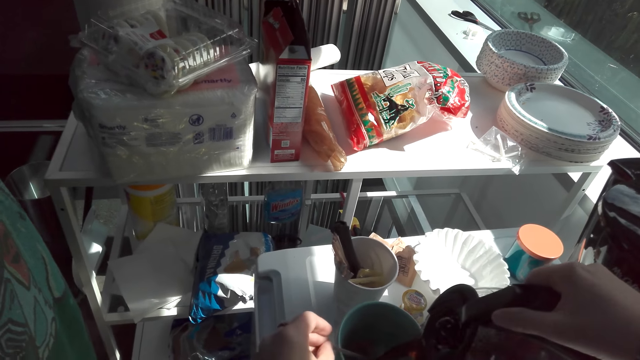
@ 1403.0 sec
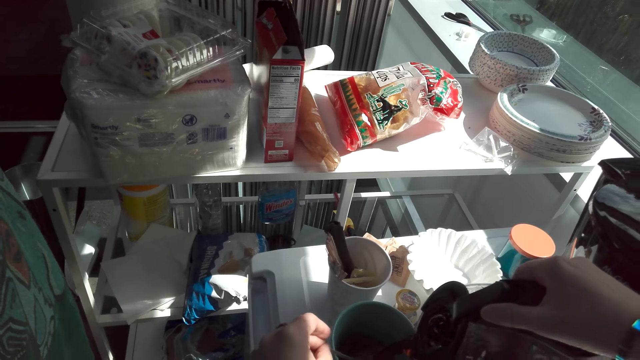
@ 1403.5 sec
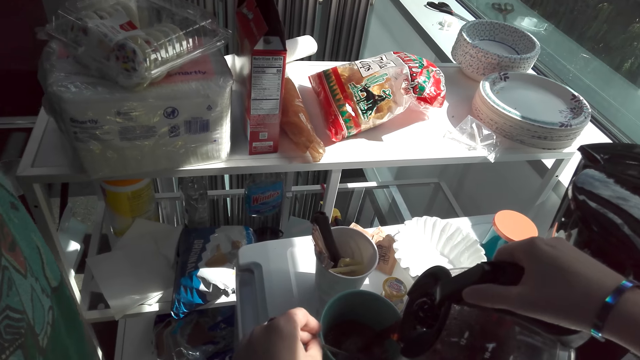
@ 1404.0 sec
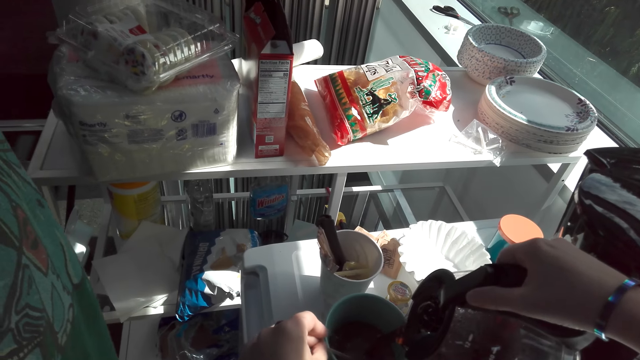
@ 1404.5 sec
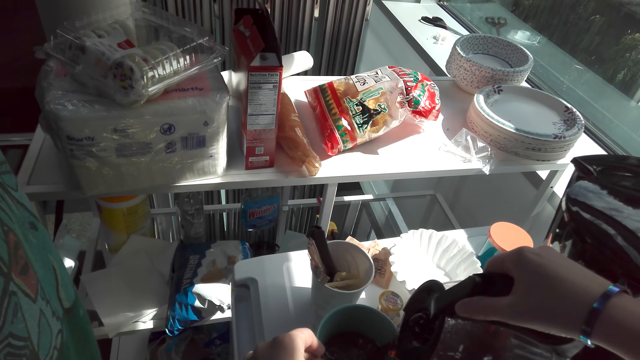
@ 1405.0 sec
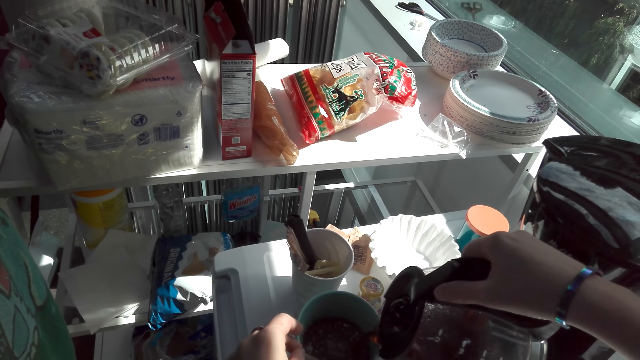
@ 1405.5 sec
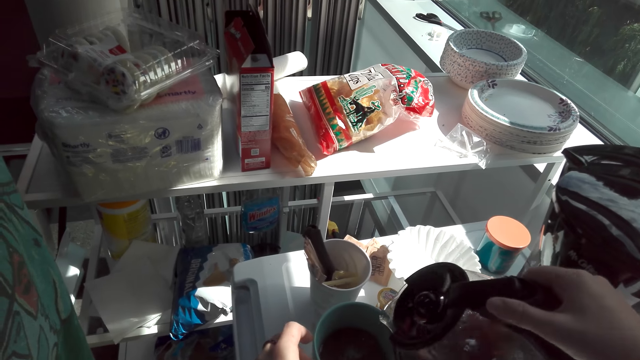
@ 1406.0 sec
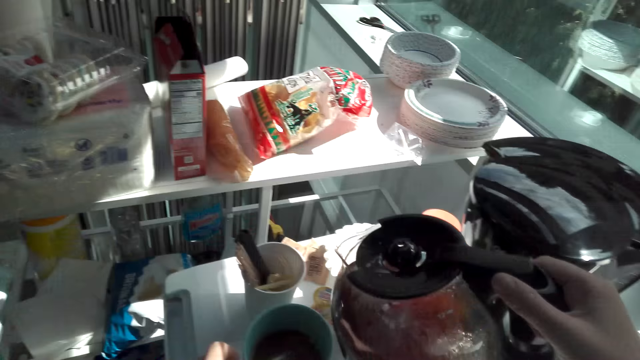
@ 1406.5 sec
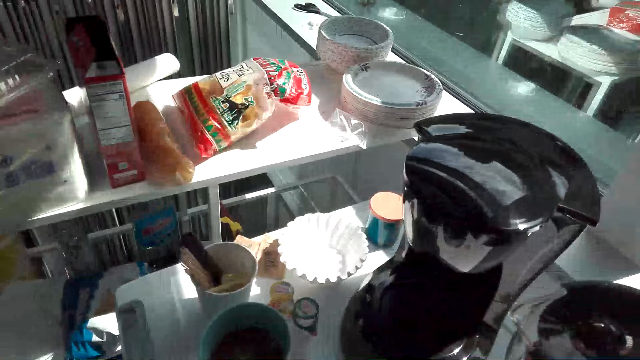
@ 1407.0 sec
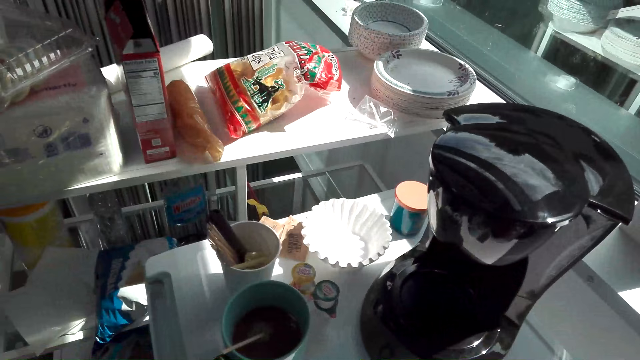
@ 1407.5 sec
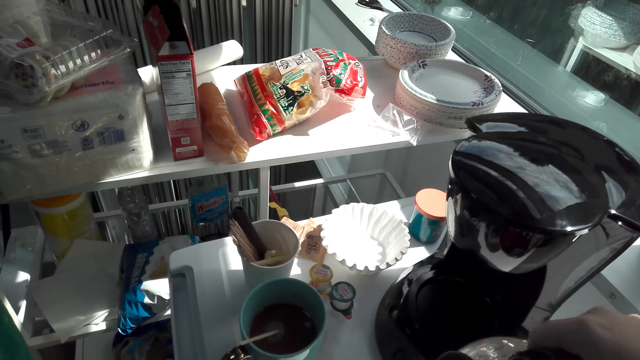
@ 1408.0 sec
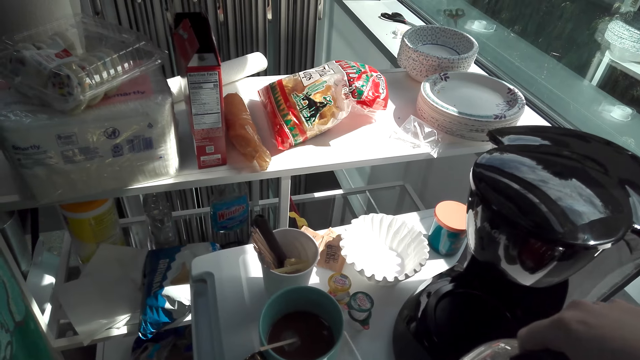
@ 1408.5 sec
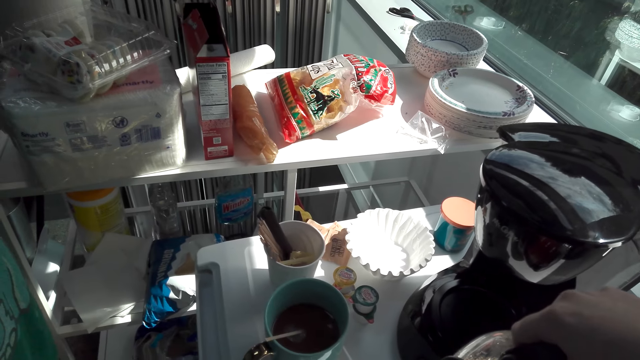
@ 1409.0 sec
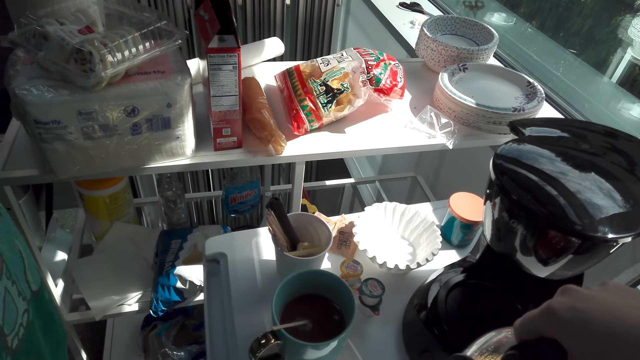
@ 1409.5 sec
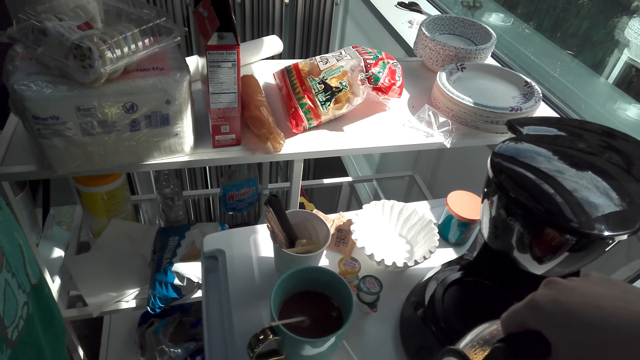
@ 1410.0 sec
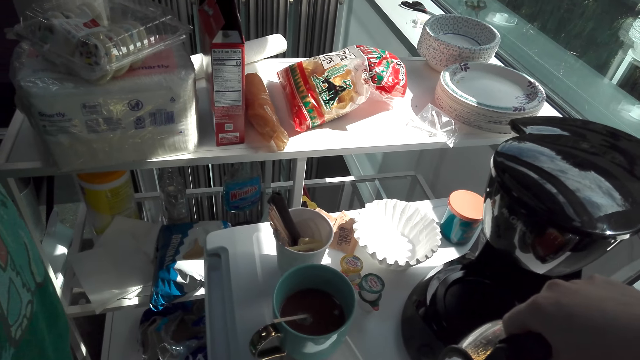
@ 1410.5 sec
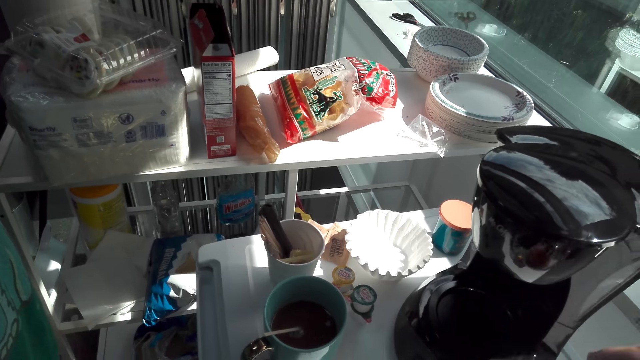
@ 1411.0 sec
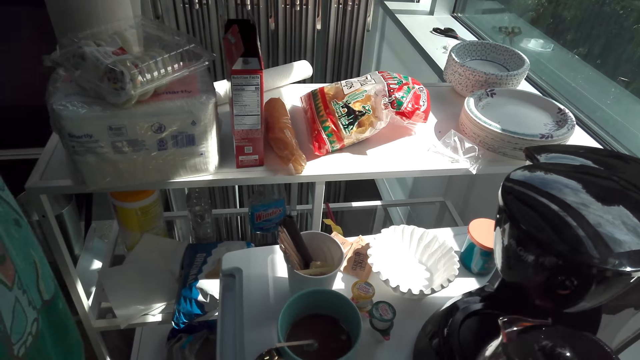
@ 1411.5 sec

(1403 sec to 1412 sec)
The camera wearer puts coffee in the coffee mug. They talk. A man talks.

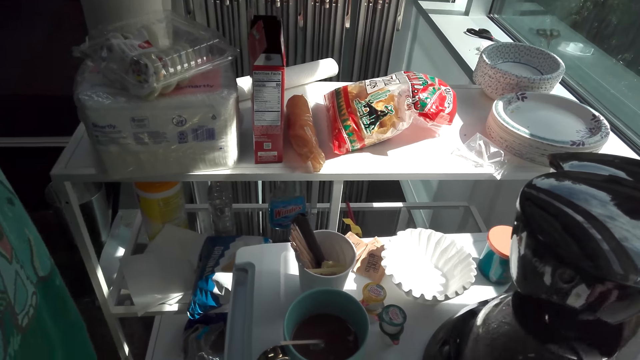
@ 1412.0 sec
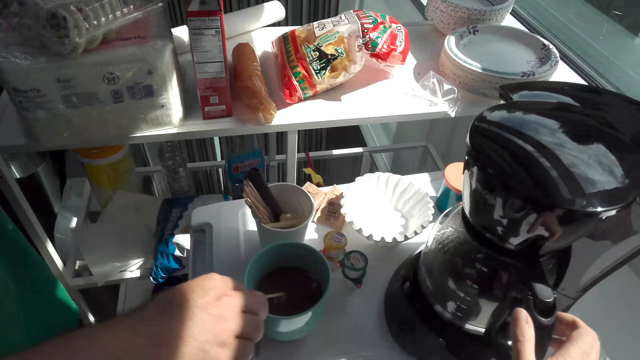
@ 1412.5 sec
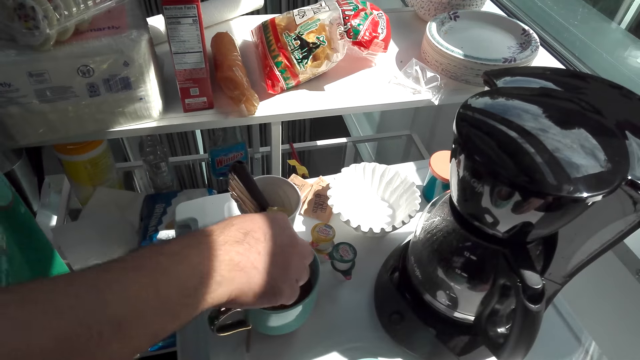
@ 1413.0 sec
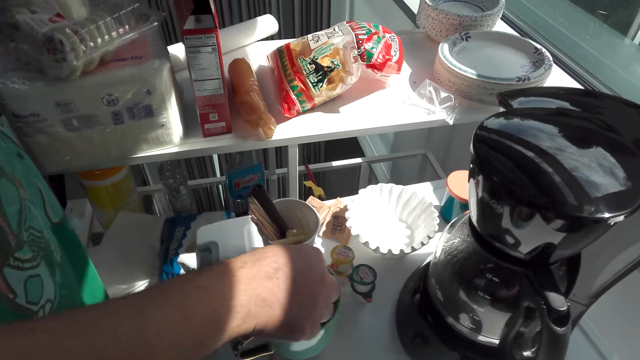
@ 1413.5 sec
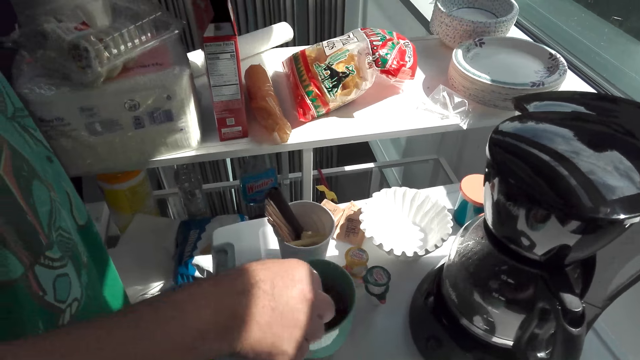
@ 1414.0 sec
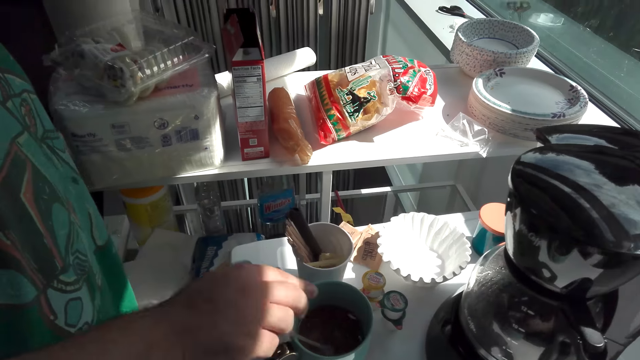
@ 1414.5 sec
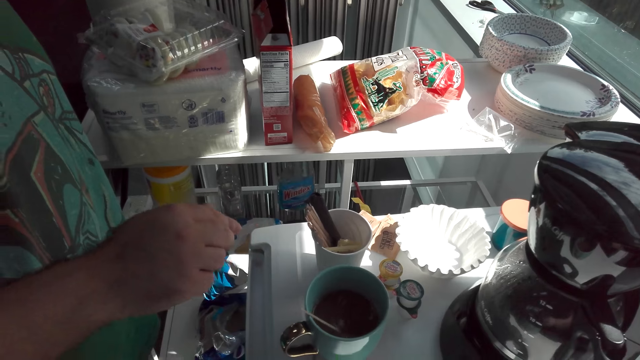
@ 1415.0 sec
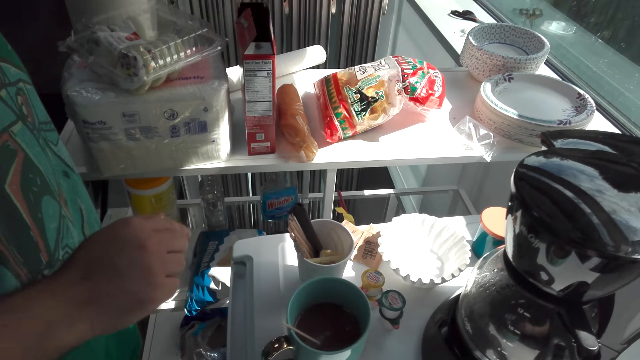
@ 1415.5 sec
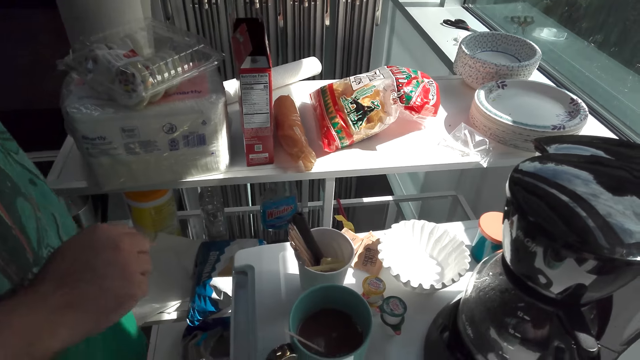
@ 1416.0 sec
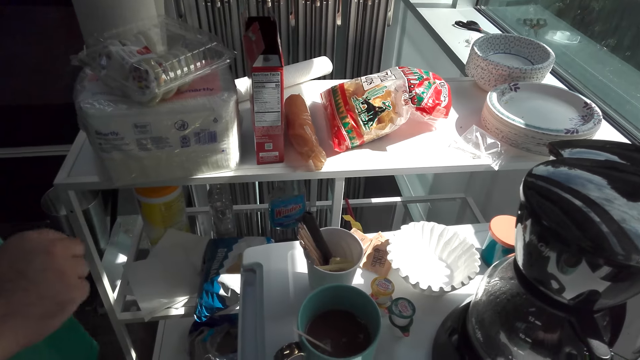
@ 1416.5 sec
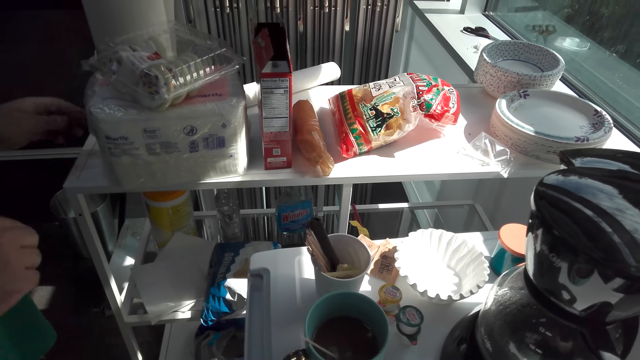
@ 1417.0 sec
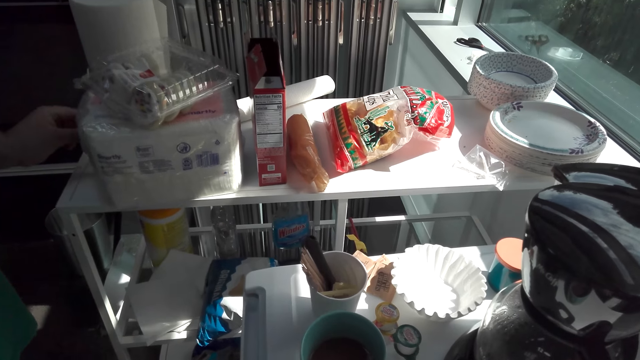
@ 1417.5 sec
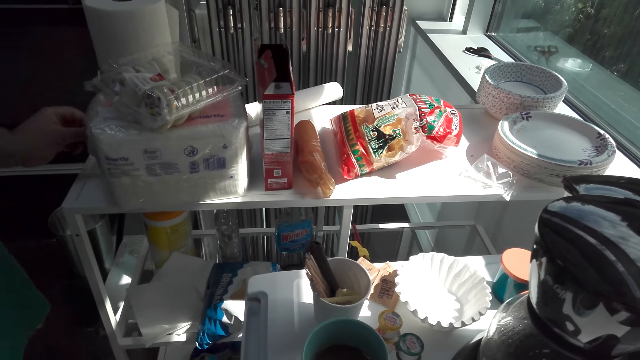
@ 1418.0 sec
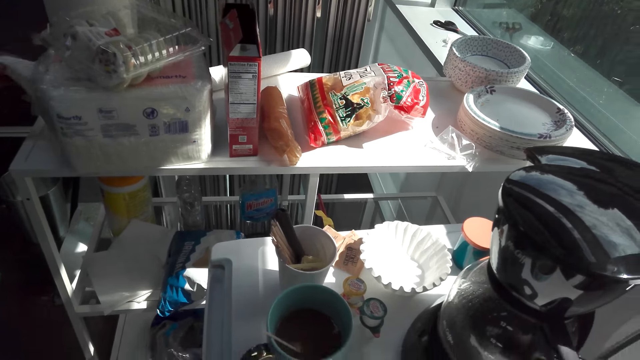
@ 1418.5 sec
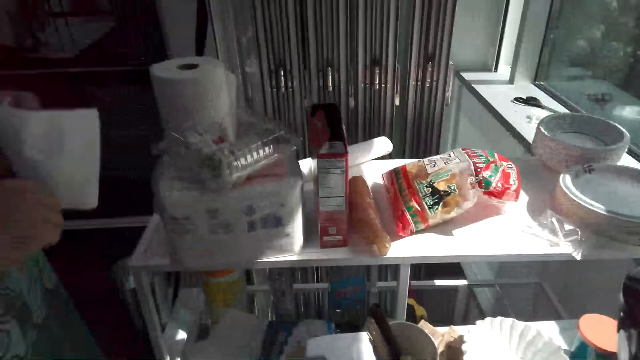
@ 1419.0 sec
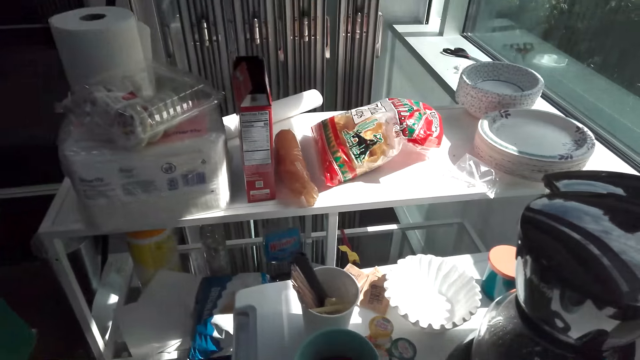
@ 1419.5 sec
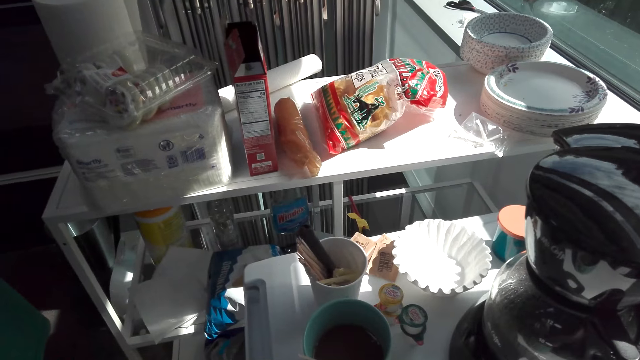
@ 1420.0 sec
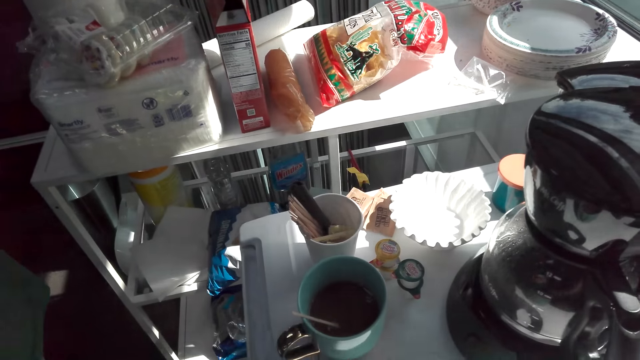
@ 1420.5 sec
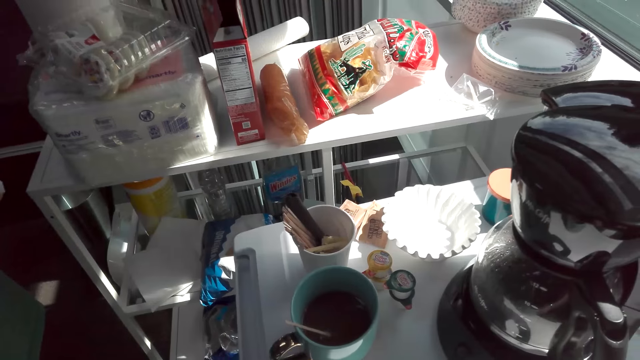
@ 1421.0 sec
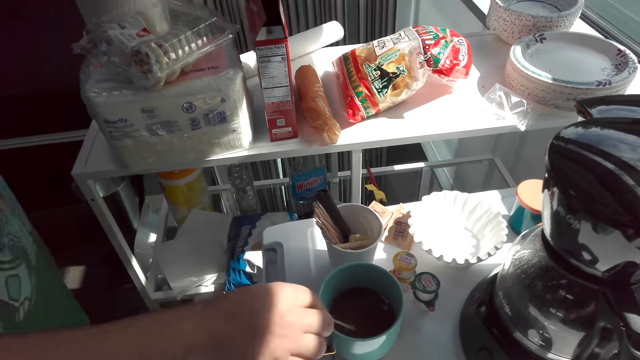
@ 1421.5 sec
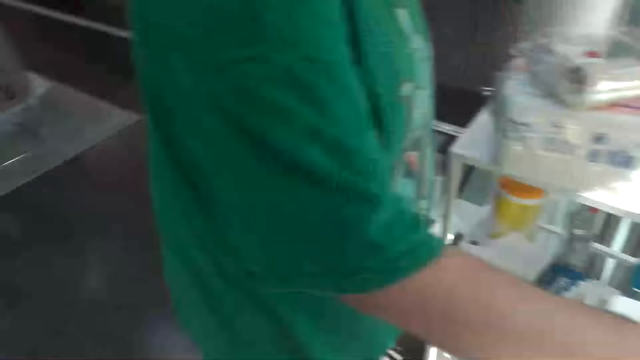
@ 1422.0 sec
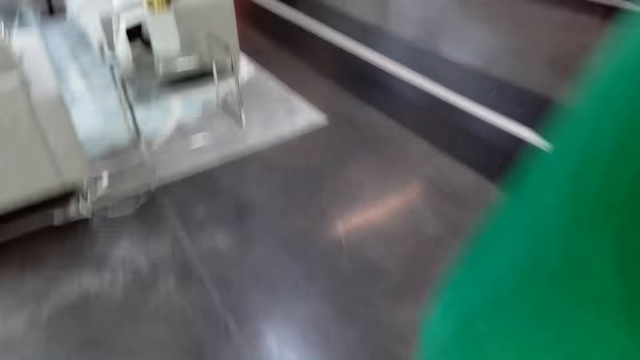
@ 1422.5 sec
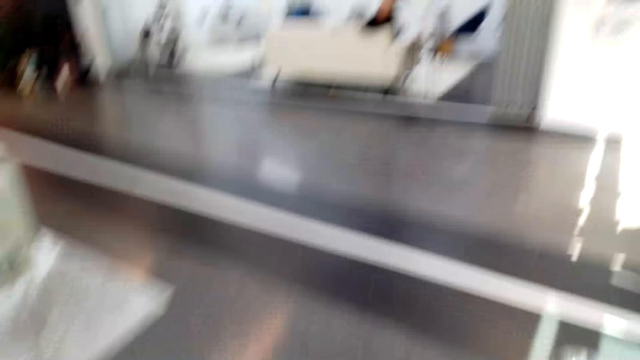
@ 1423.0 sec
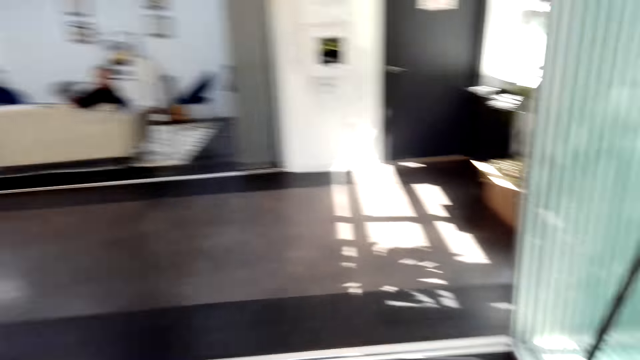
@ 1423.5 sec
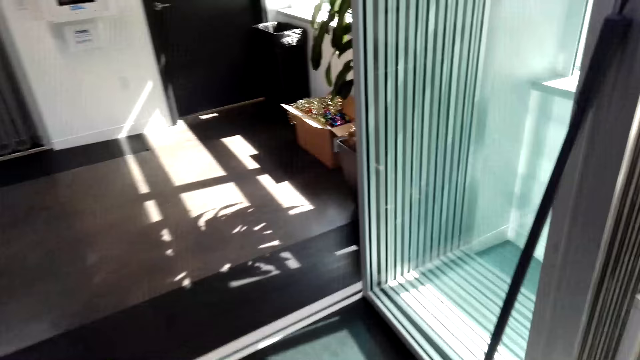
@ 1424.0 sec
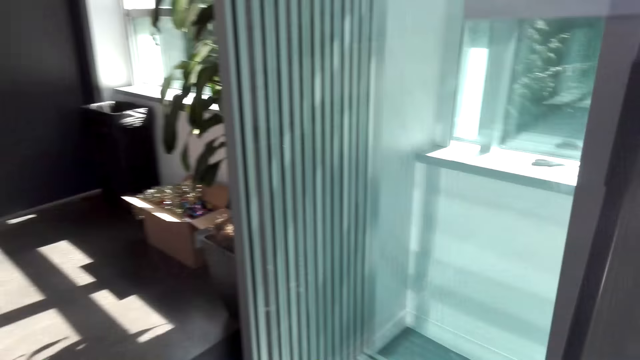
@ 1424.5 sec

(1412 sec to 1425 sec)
The camera wearer returns the coffee jug on the coffee maker. A man stirs the coffee. The man talks. The camera wearer talks. The man takes a serviette, wipes his hands and stirs the coffee. The camera wearer walks.
